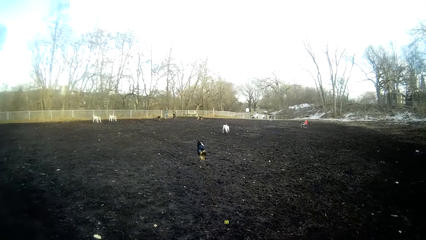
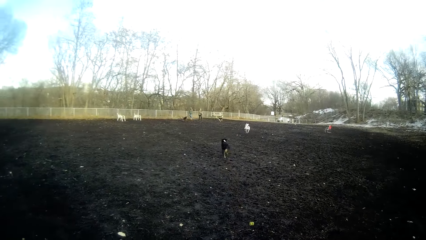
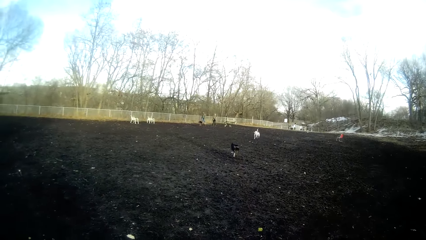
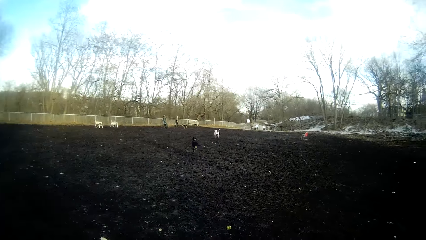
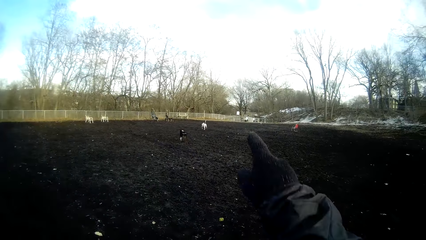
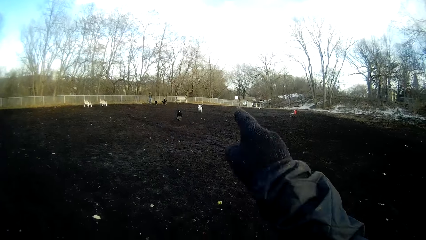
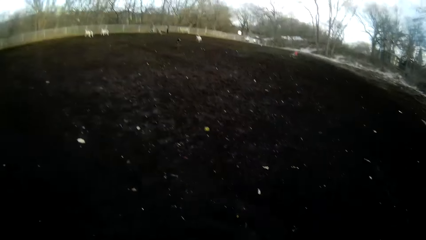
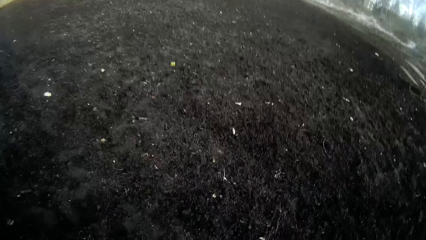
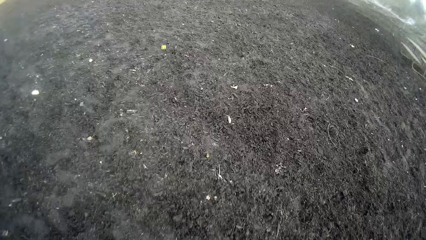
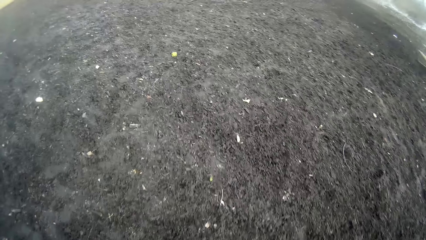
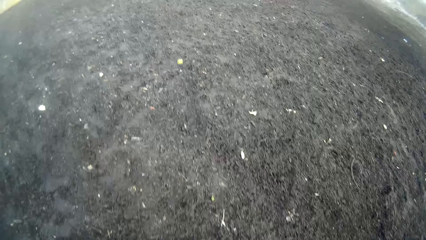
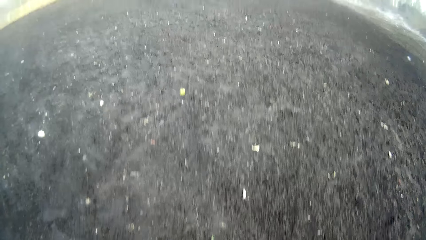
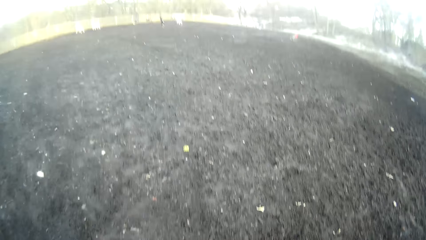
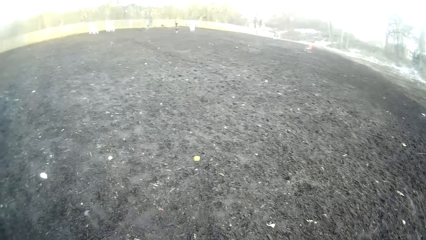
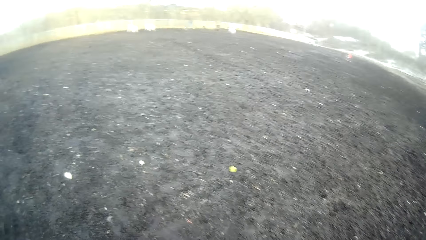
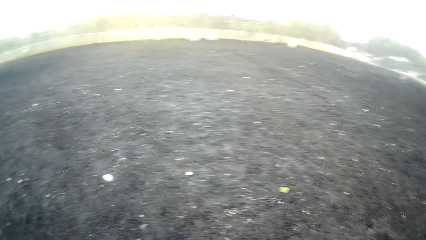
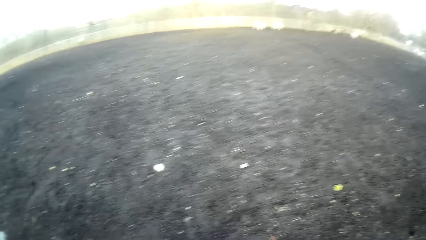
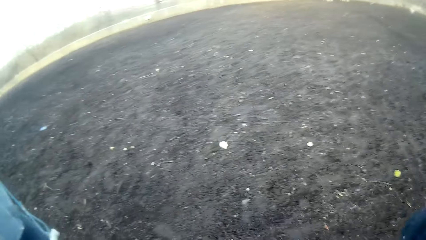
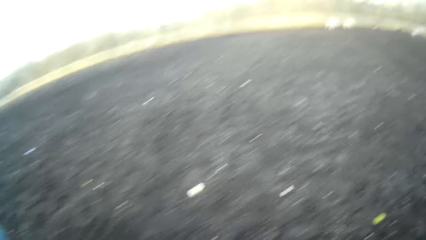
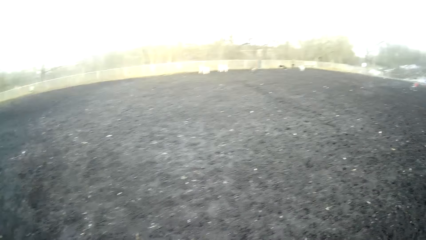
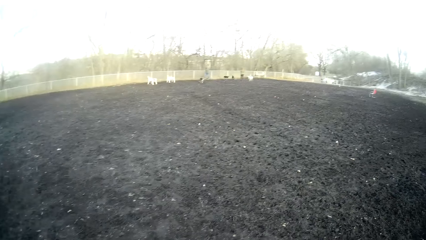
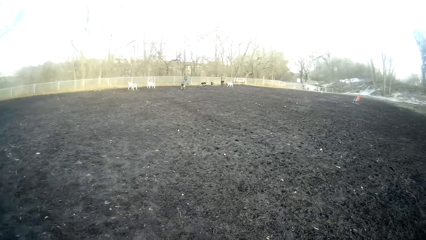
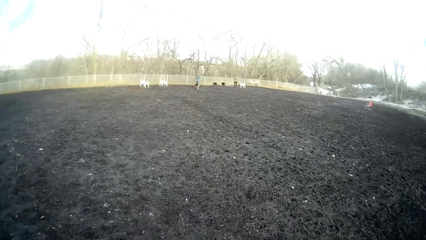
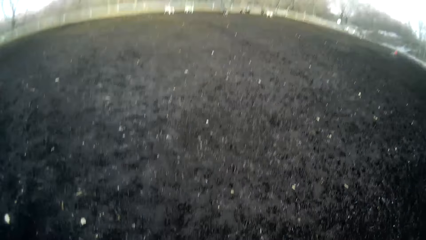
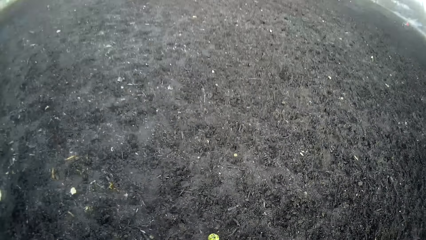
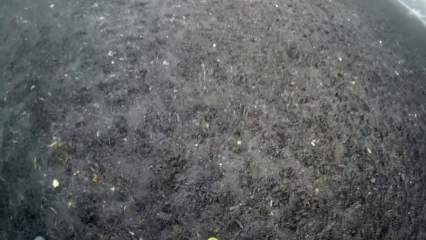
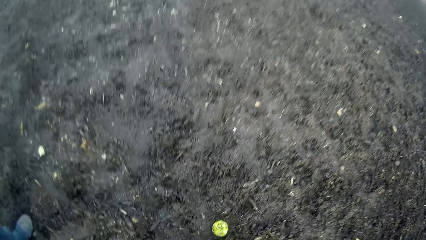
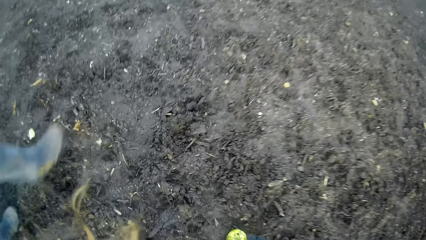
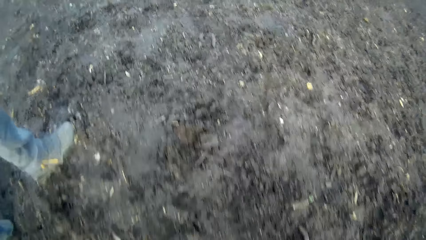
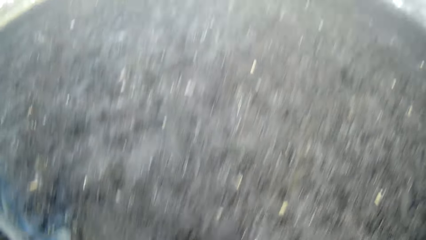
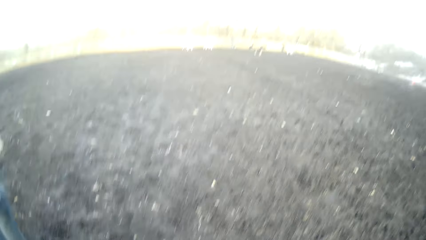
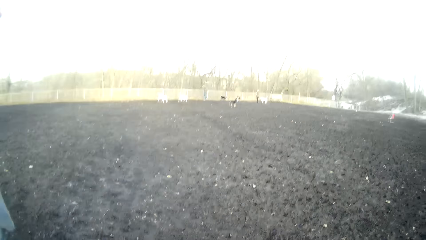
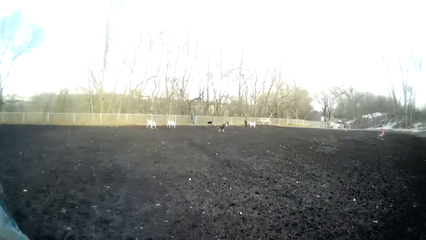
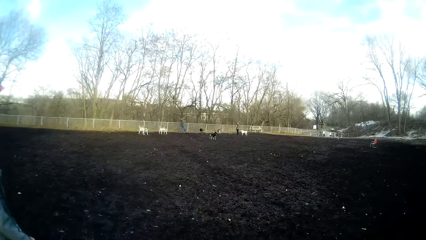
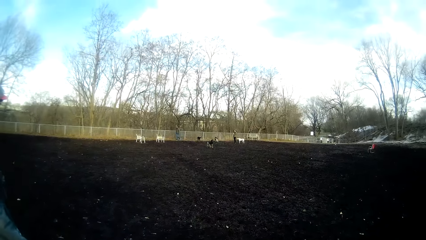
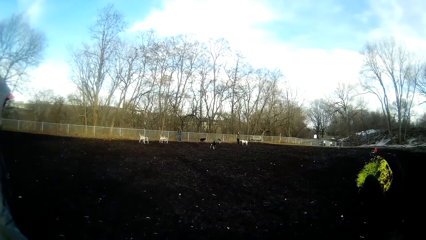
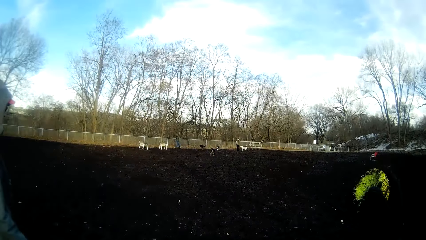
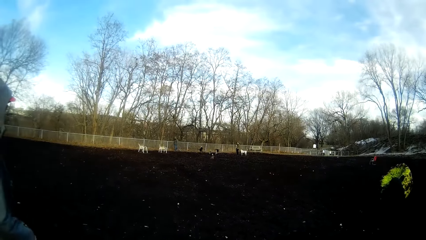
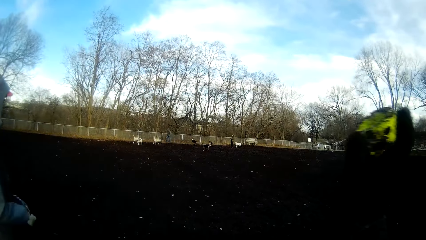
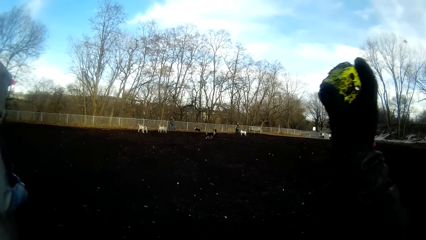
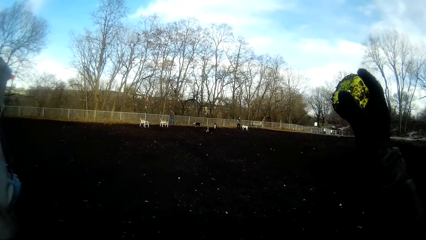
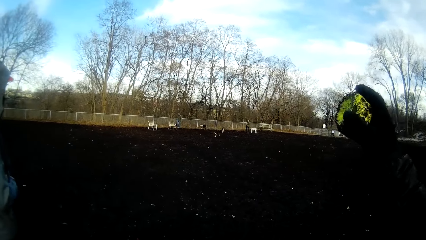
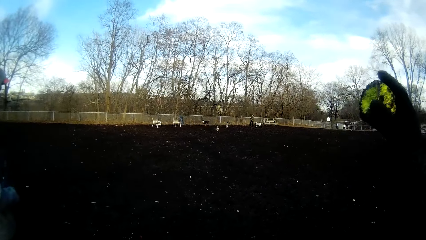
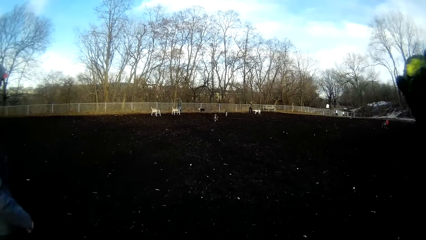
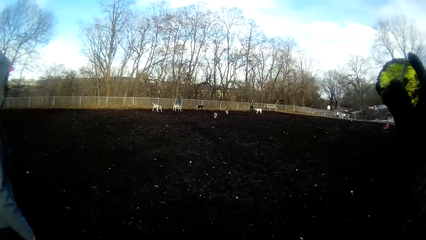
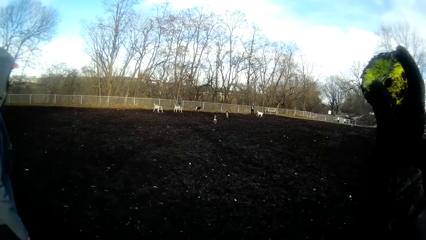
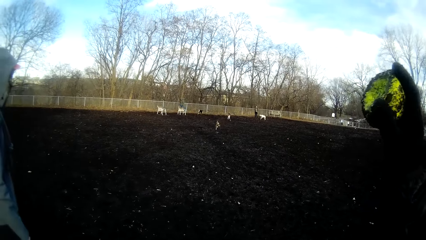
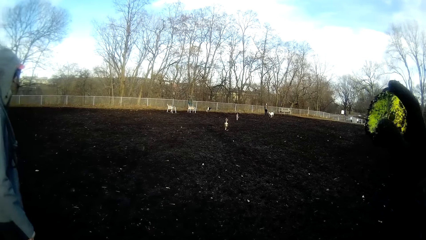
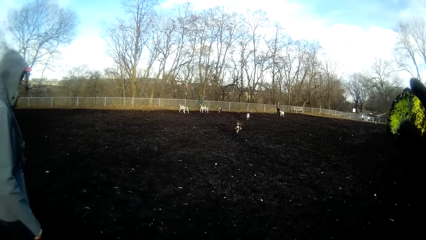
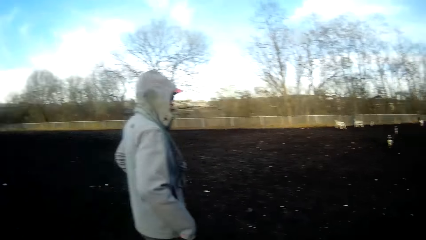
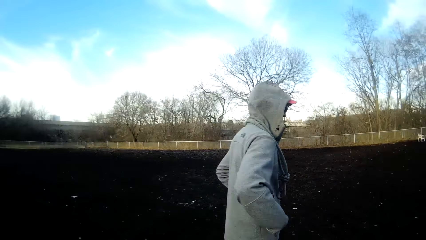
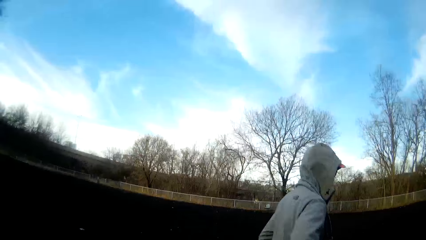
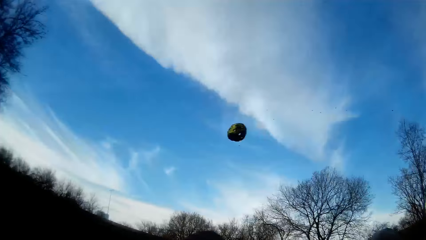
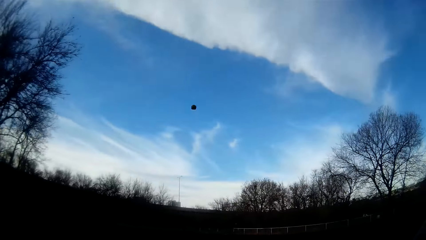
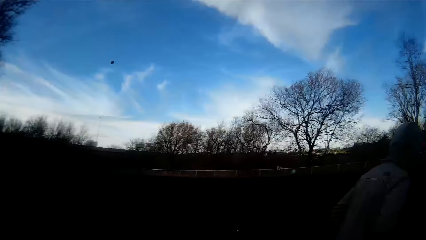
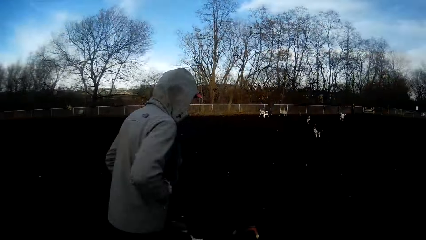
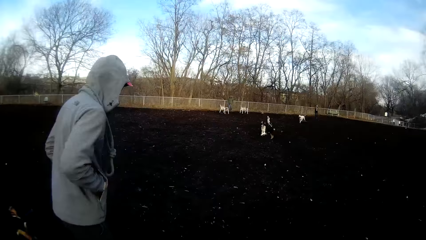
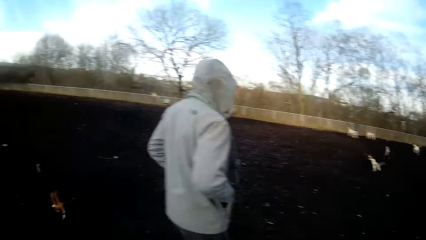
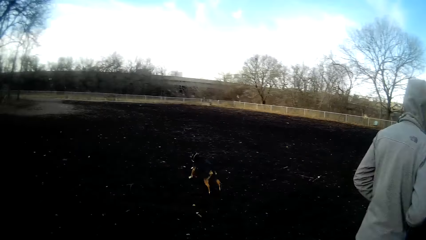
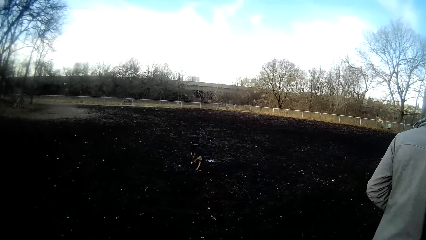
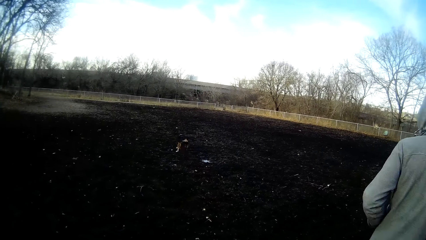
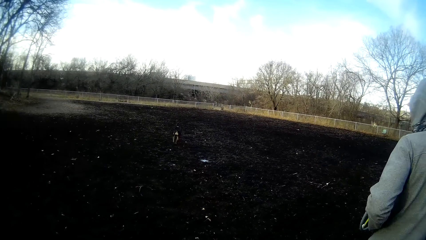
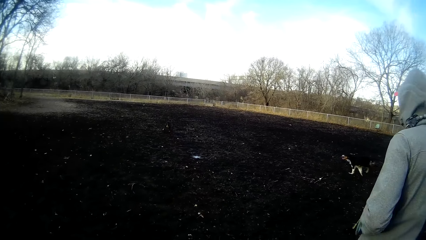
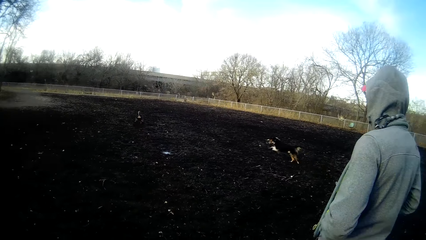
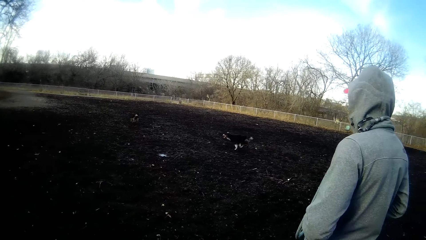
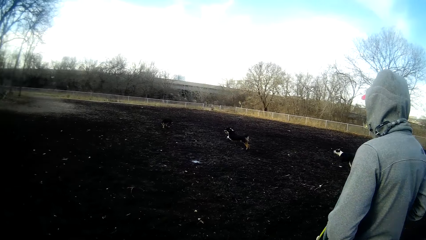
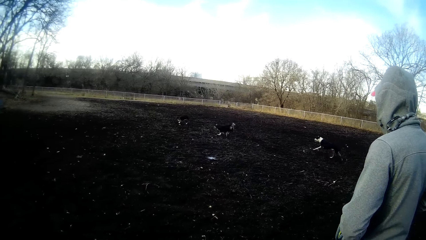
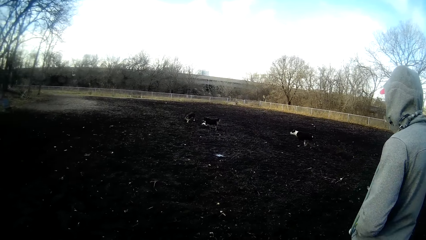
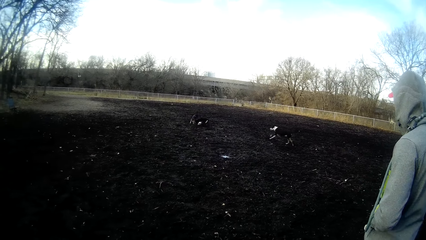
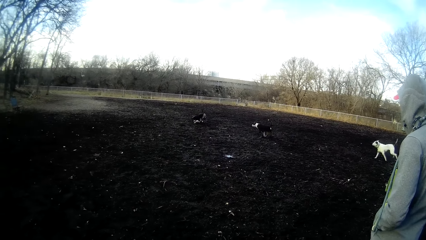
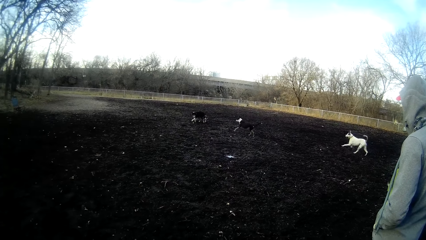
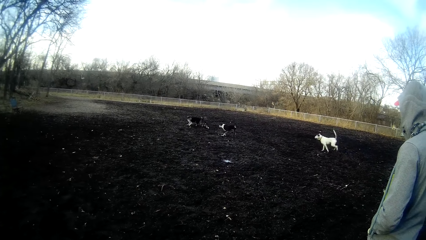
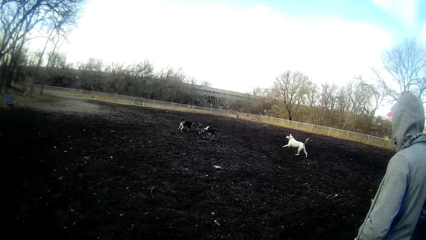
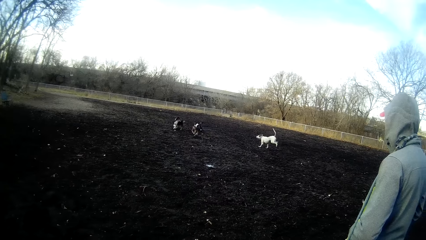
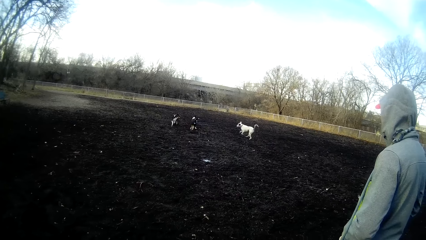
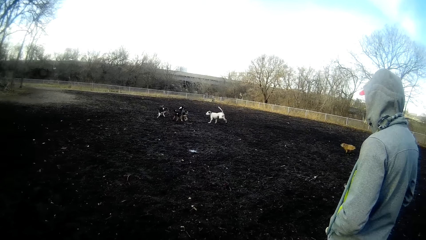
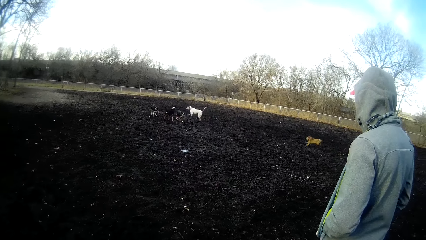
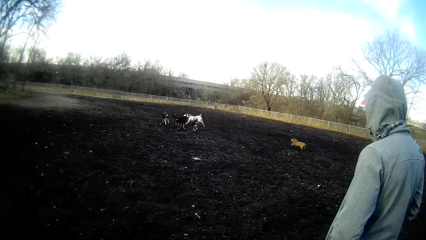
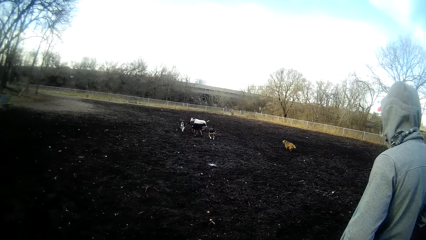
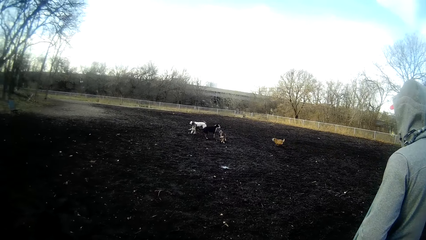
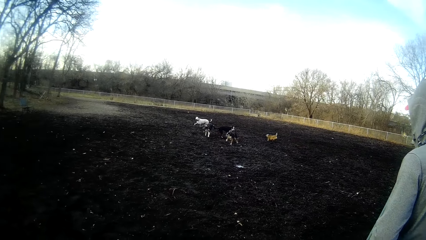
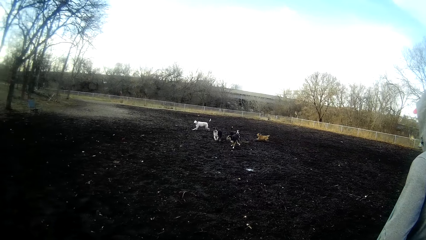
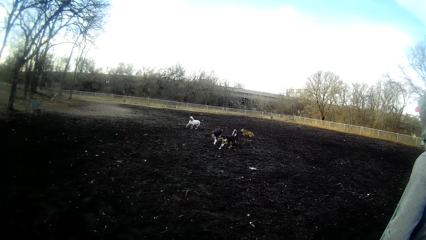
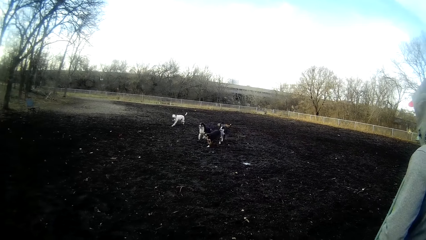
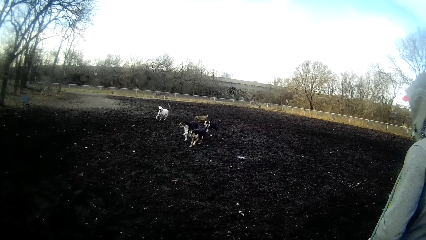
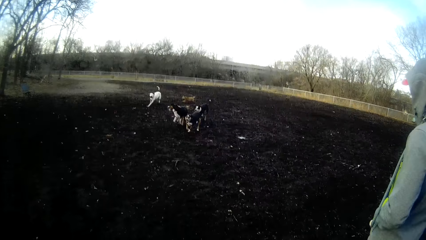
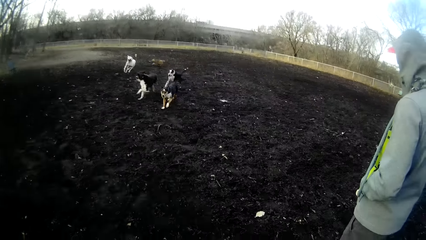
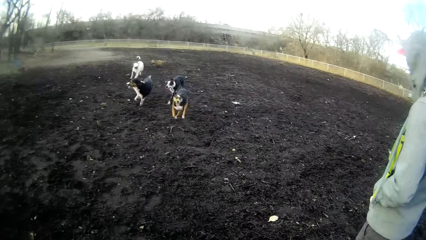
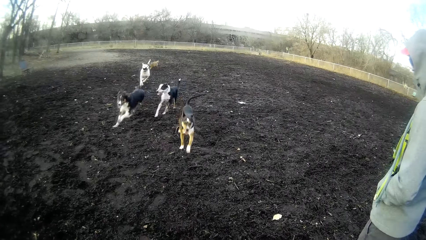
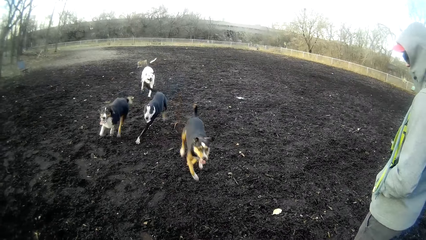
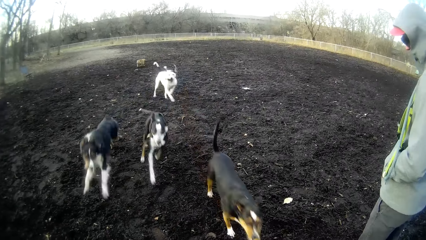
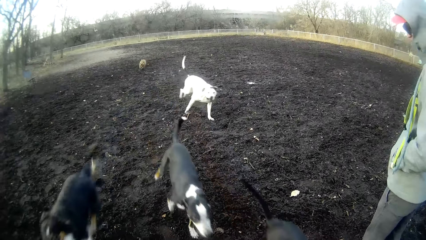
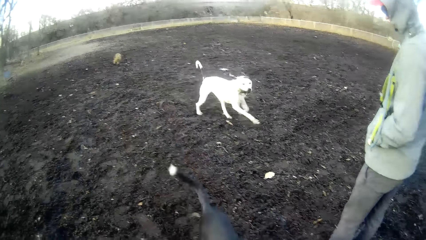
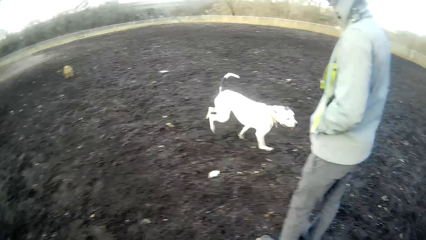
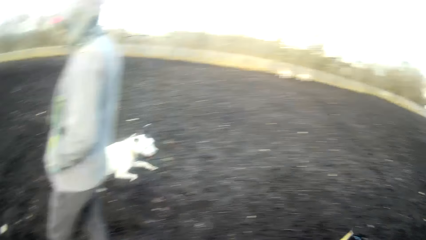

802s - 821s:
The camera wearer points at the dogs towards the field with his right hand. He looks around. He picks a tennis ball from the ground with his right hand. He holds the tennis ball with his right hand. He shakes his right hand. He throws the tennis ball on the field with his right hand. He looks at the dog run after the ball. A dog plays with another dog on the field. A third dog plays with a fourth dog on the field. The camera wearer looks at the dogs.
